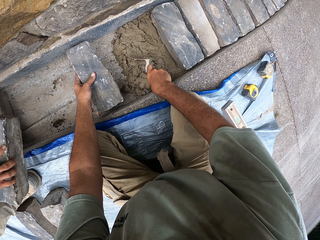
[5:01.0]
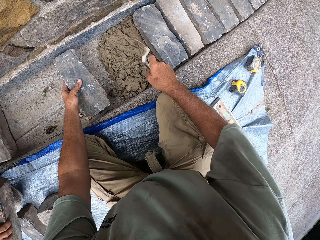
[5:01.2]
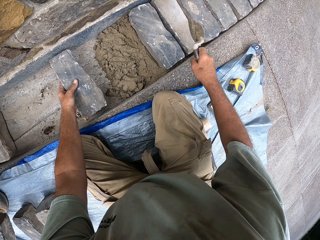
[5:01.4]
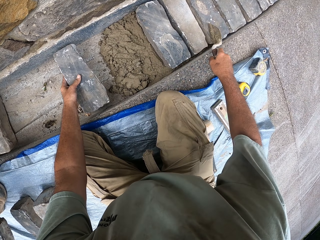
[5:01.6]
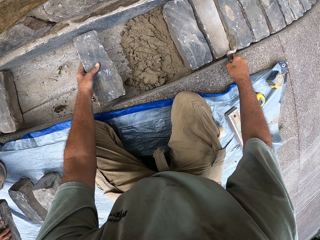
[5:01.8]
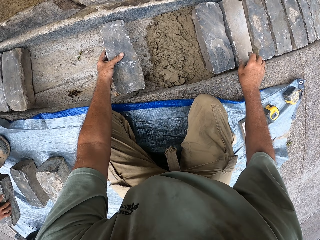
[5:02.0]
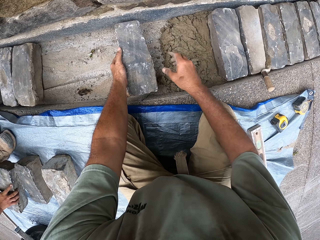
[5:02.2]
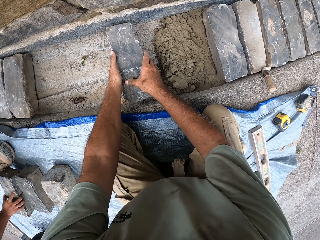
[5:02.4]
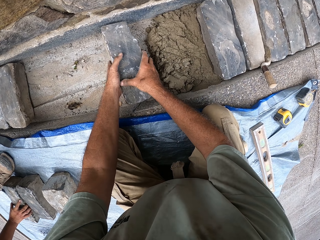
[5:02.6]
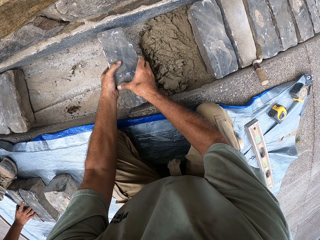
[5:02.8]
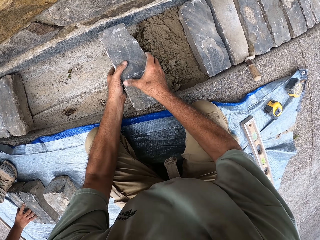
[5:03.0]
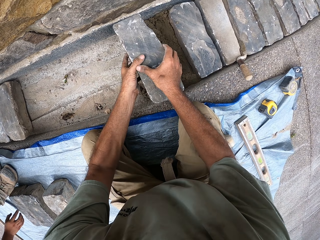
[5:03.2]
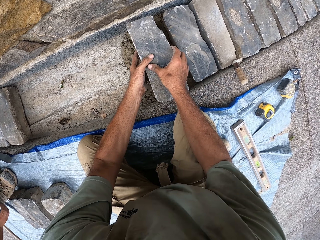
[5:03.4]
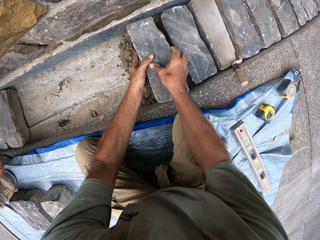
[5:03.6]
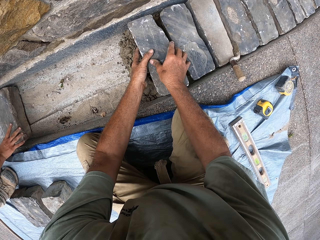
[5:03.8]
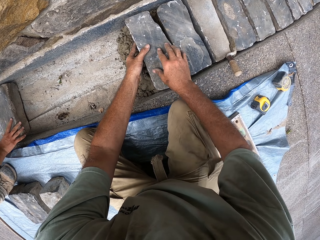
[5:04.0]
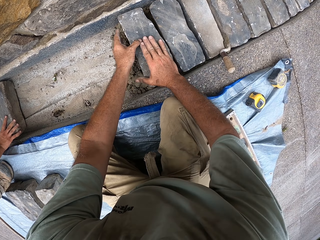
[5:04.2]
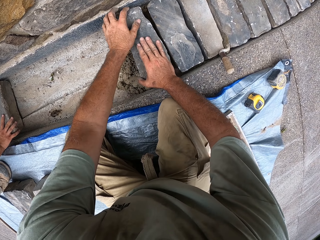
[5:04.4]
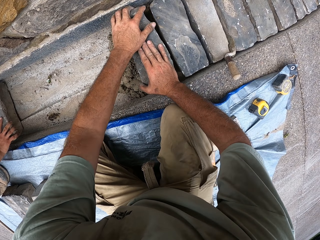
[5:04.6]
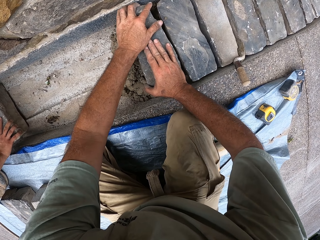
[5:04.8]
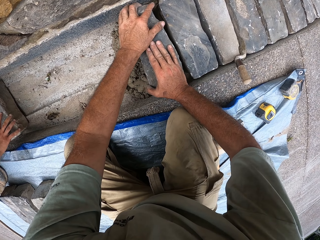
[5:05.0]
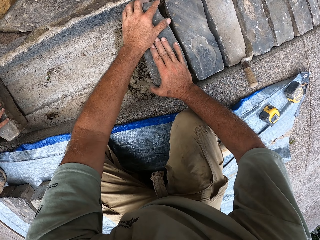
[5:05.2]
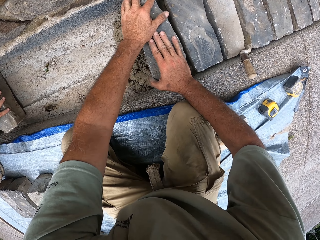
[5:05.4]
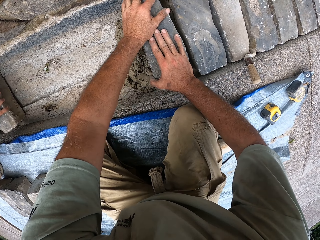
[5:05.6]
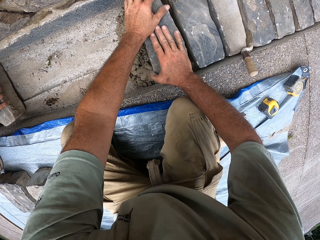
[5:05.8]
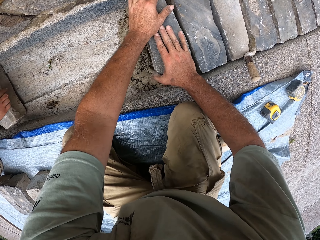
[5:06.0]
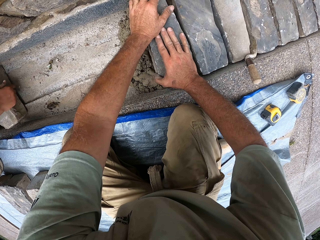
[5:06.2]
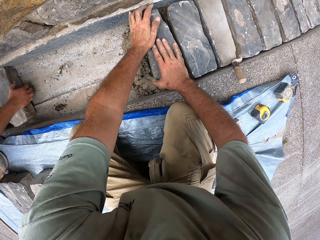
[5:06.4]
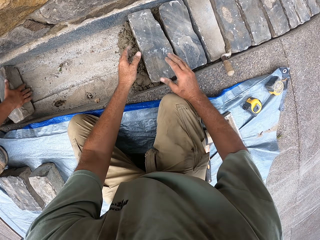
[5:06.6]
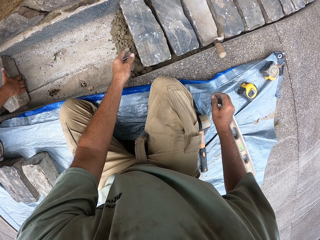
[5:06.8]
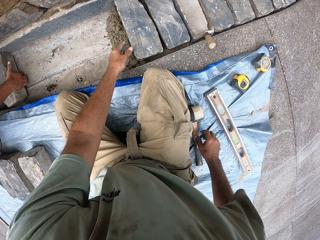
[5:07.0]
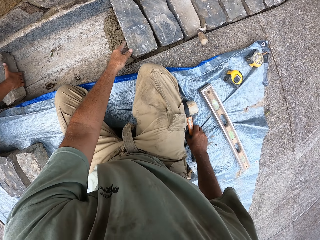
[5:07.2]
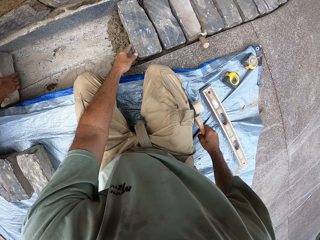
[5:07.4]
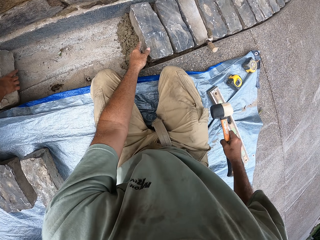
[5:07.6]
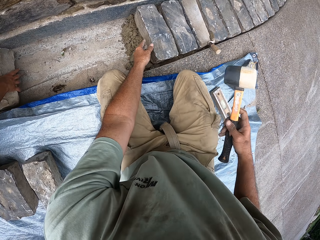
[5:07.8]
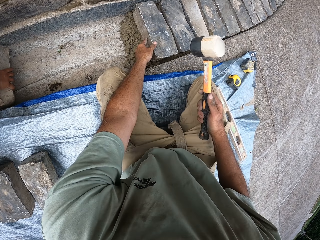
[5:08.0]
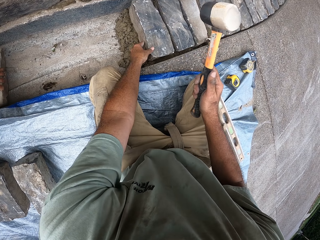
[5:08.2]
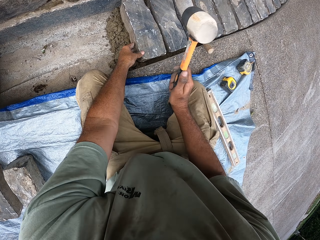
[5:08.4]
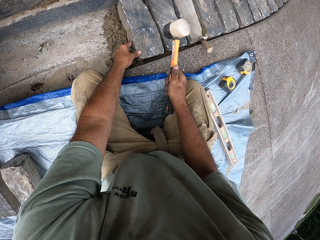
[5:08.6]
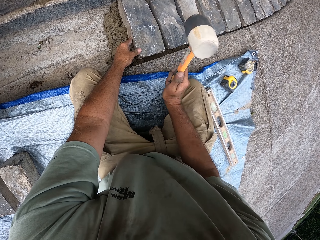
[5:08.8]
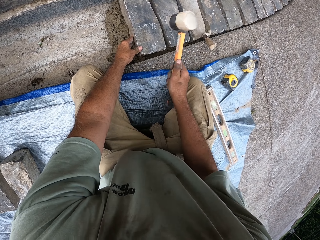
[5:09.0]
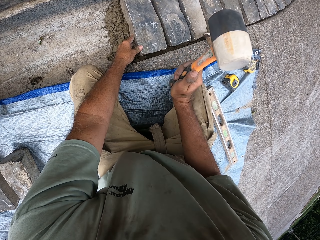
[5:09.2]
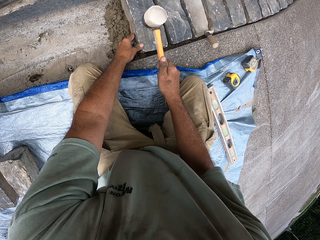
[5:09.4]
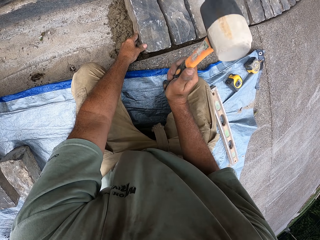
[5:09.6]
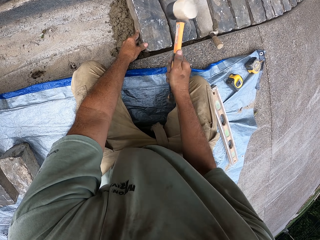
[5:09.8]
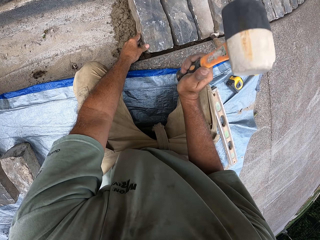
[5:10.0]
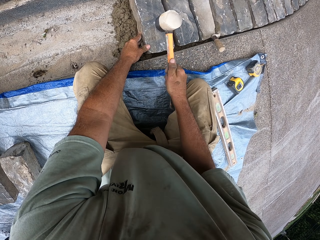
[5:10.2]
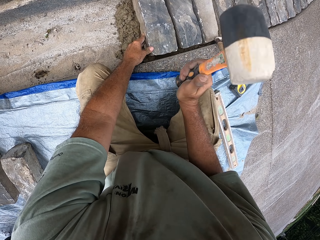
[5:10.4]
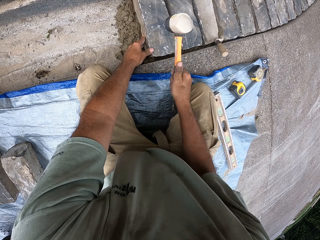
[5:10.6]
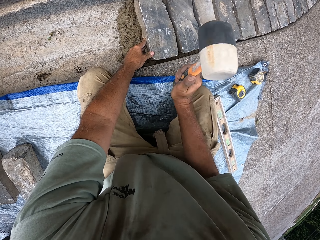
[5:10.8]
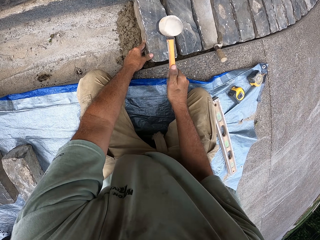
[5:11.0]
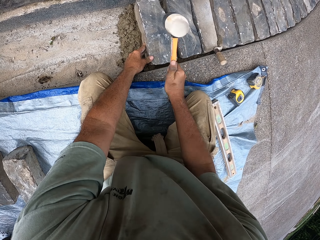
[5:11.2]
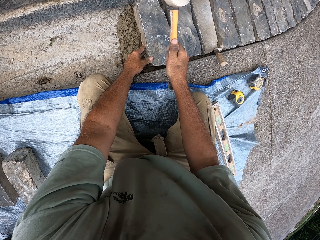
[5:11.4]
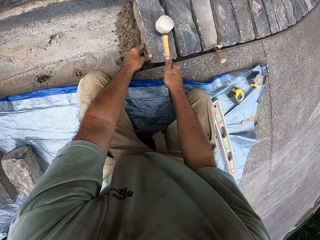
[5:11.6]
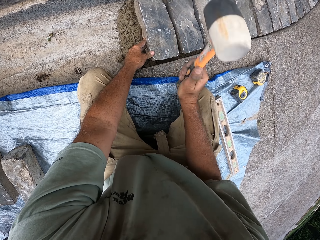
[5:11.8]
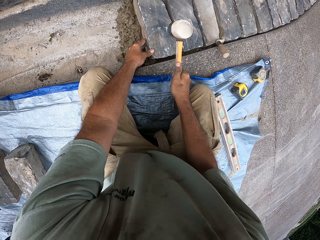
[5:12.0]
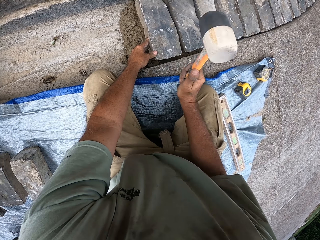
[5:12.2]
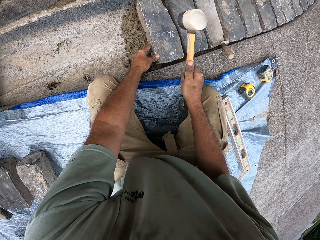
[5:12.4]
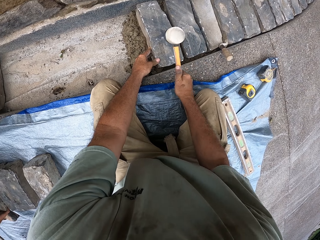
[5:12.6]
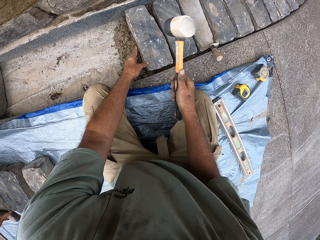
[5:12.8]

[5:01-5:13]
The camera wearer drops the trowel. They hold the stone brick with both hands. They drop the stone brick. They pick up the hammer. They knock the stone bricks with the hammer.

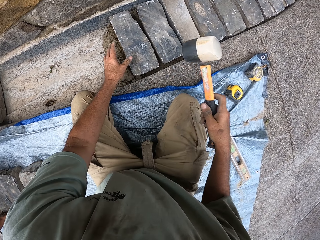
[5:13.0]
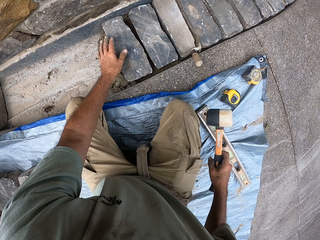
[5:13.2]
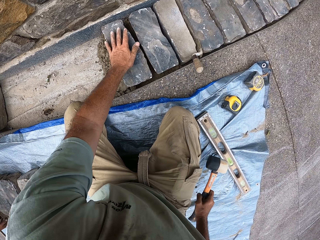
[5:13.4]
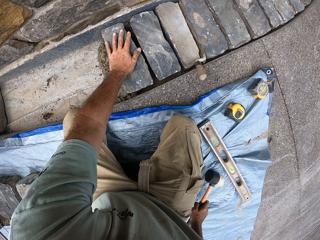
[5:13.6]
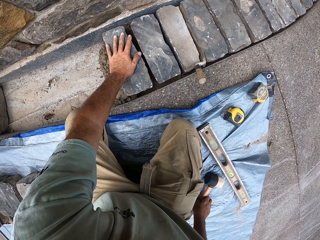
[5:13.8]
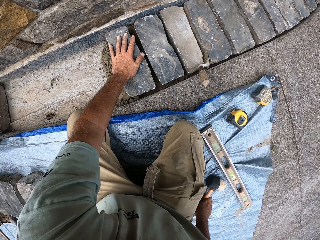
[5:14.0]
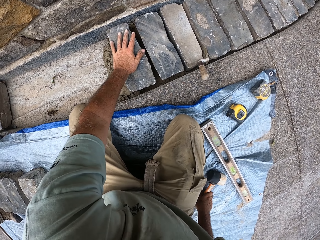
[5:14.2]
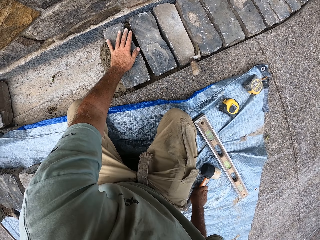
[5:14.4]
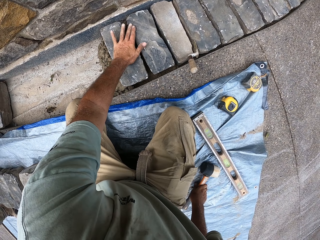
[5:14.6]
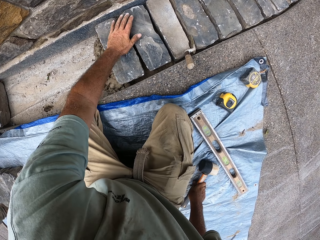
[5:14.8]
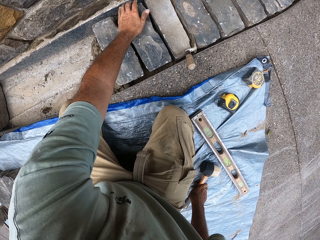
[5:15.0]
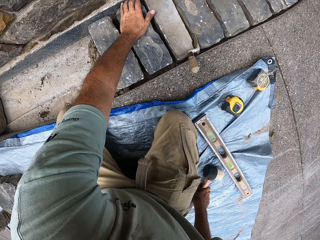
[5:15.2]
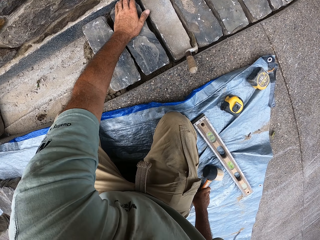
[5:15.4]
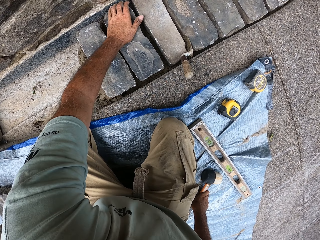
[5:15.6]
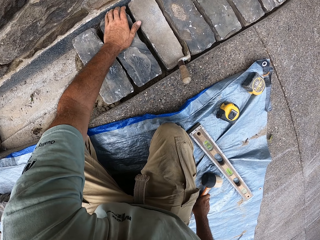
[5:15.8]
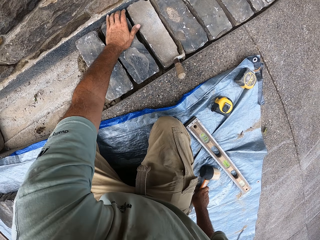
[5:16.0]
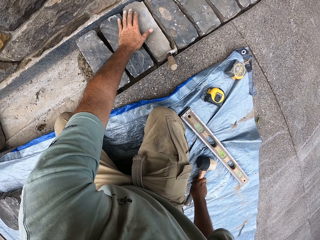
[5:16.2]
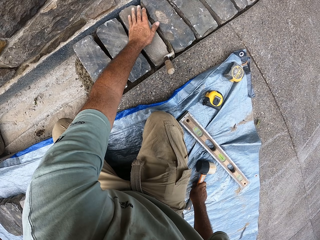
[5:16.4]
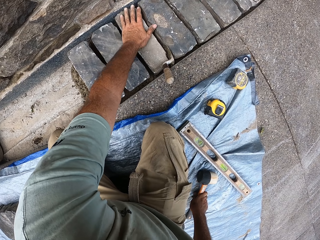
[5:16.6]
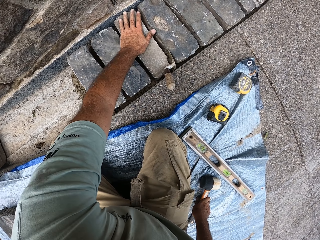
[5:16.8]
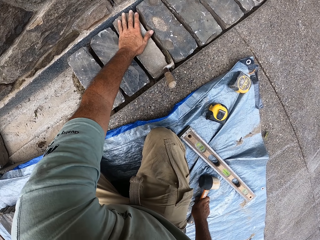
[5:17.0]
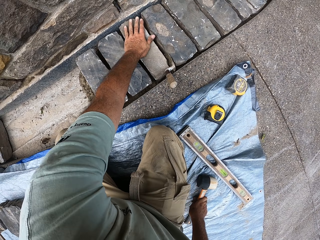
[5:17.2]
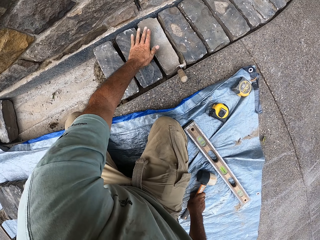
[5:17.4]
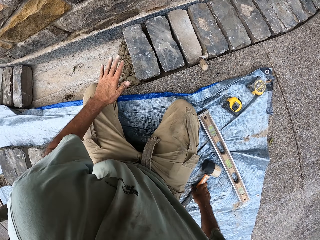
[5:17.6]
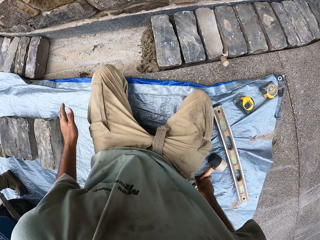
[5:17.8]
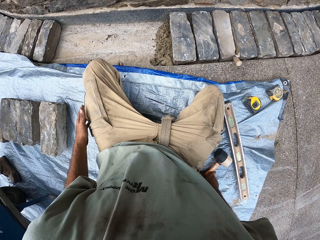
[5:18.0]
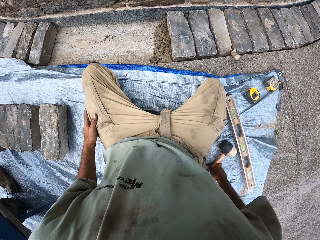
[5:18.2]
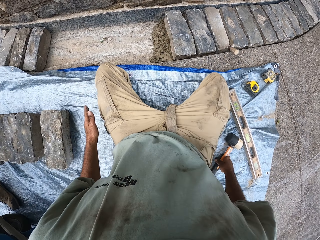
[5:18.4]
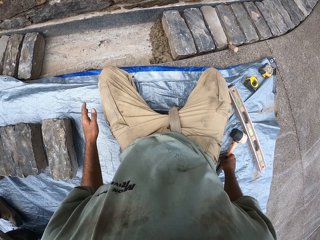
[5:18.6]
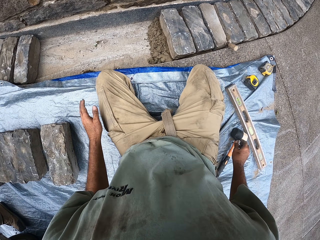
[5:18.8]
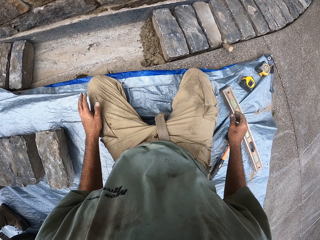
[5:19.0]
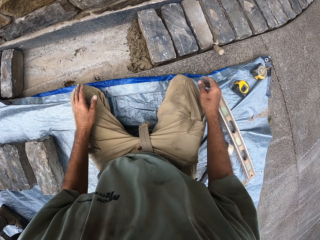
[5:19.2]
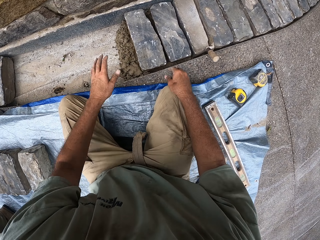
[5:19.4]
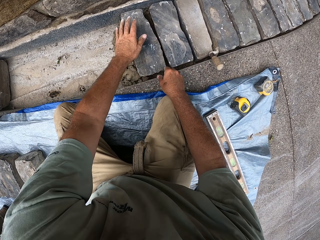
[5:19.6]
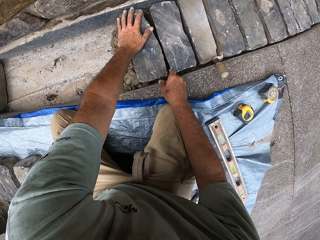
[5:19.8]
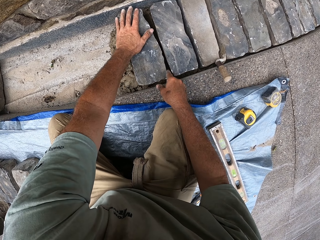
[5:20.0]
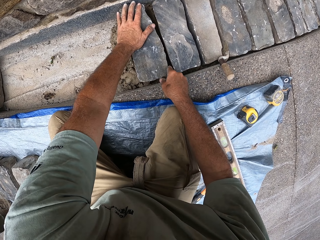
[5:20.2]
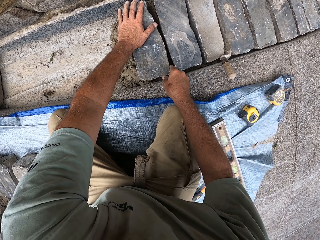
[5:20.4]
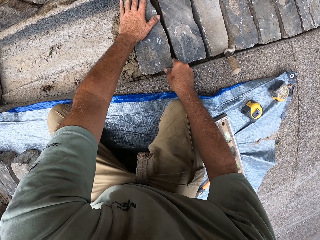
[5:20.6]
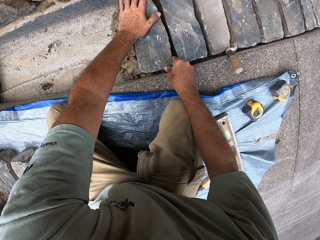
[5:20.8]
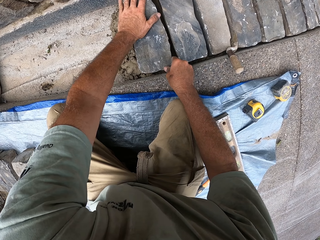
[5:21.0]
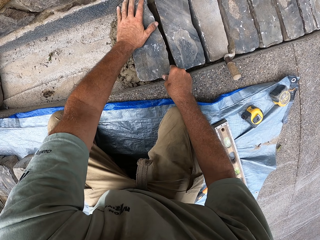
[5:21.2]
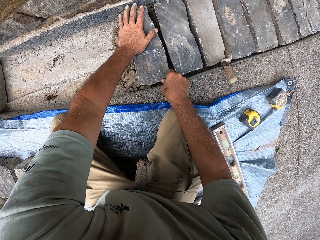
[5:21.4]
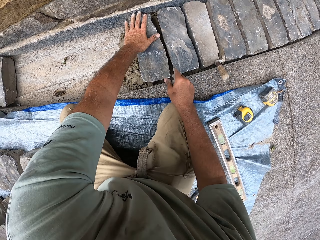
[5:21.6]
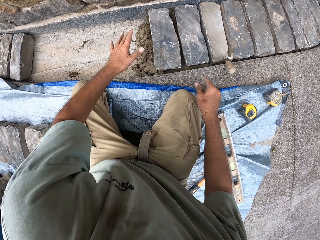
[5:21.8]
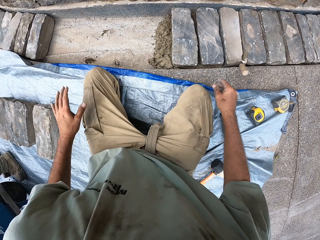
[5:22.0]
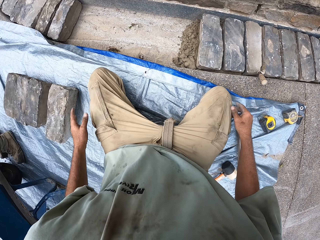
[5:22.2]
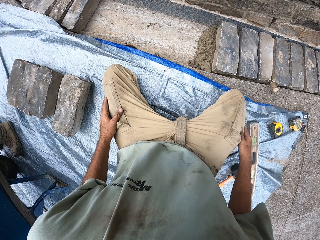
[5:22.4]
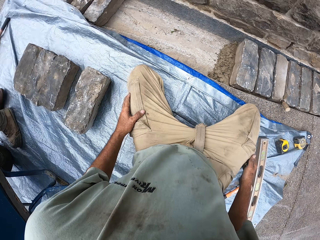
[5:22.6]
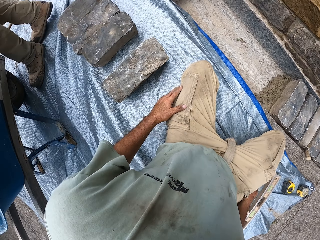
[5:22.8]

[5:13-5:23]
The camera wearer puts the hammer down. They fix the stone bricks.
